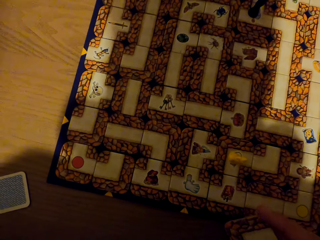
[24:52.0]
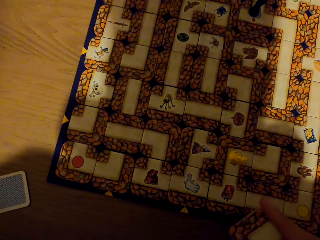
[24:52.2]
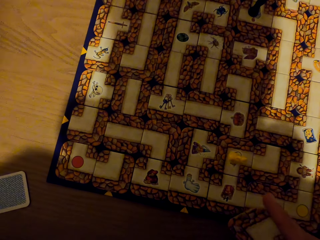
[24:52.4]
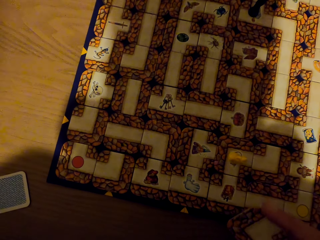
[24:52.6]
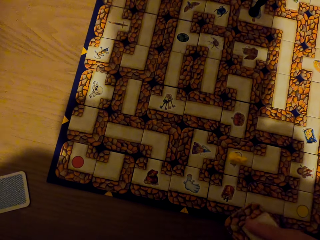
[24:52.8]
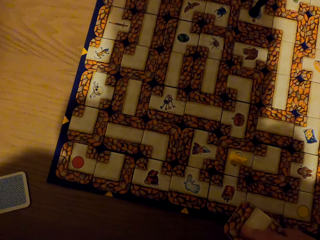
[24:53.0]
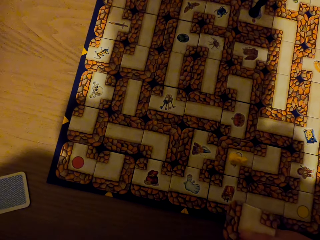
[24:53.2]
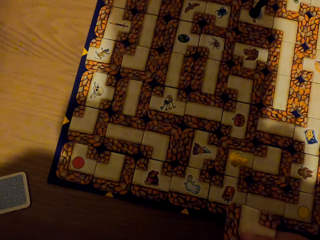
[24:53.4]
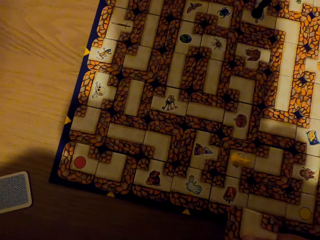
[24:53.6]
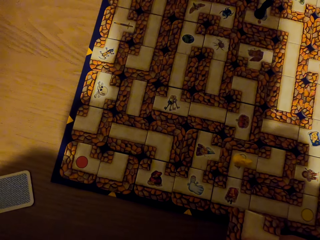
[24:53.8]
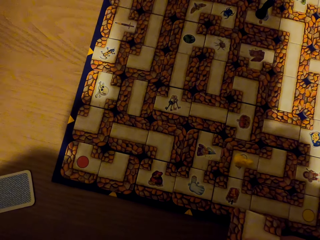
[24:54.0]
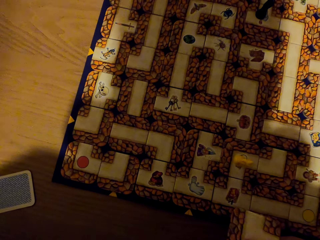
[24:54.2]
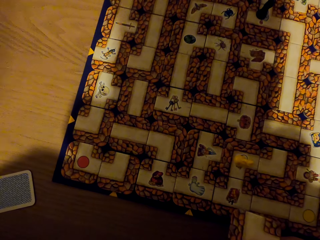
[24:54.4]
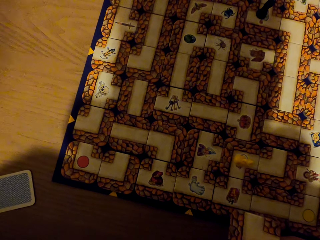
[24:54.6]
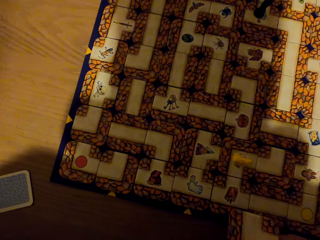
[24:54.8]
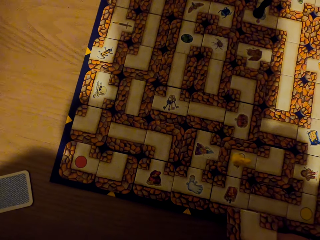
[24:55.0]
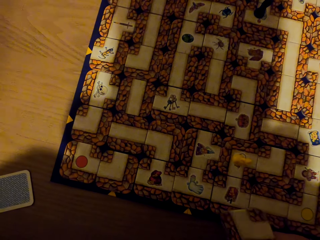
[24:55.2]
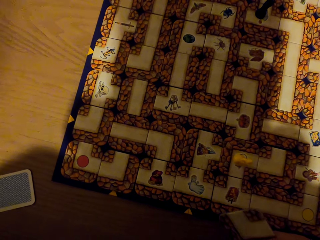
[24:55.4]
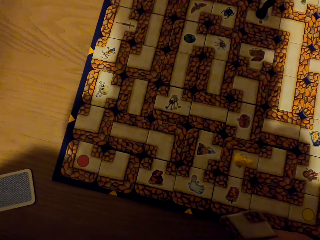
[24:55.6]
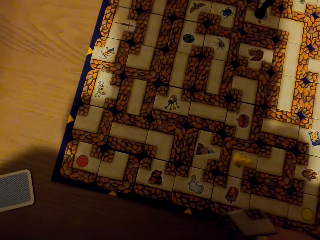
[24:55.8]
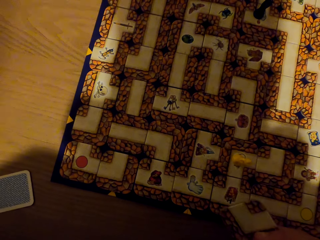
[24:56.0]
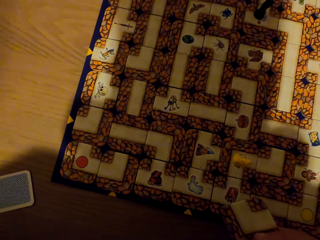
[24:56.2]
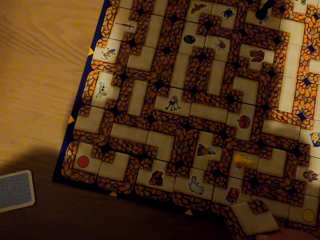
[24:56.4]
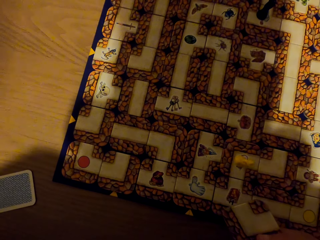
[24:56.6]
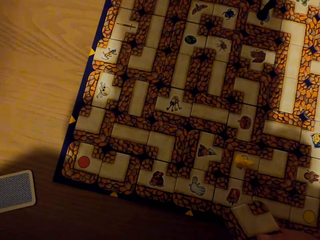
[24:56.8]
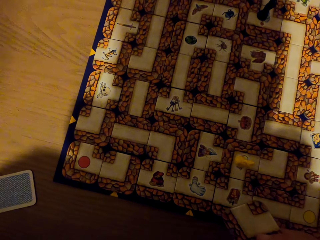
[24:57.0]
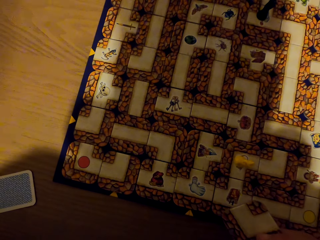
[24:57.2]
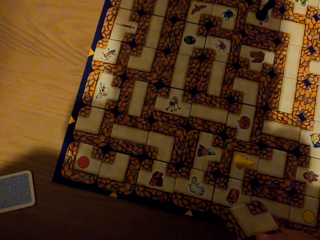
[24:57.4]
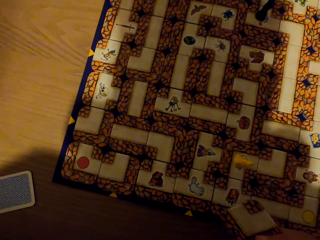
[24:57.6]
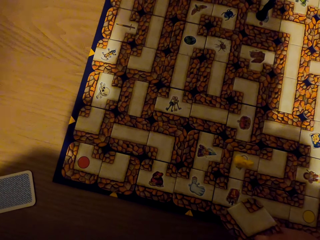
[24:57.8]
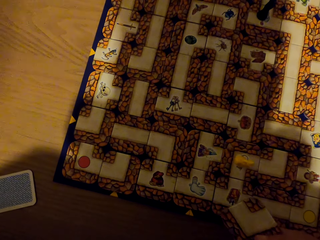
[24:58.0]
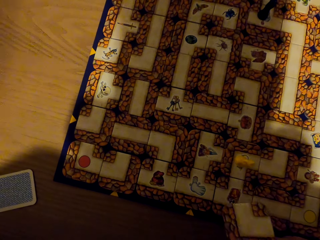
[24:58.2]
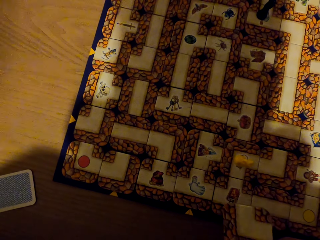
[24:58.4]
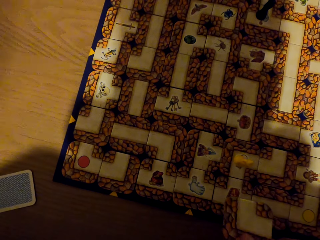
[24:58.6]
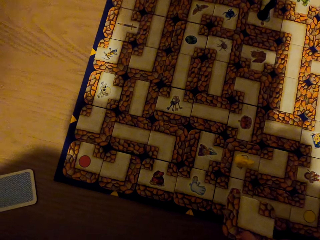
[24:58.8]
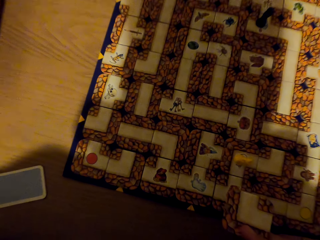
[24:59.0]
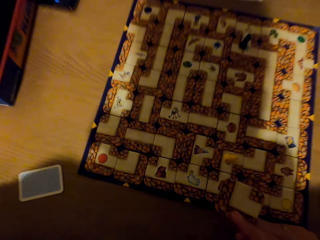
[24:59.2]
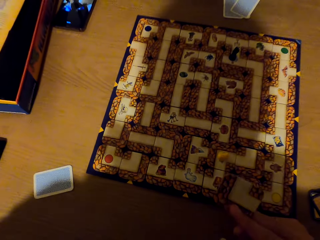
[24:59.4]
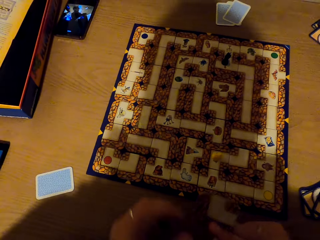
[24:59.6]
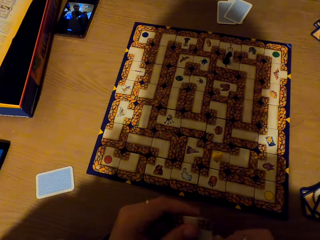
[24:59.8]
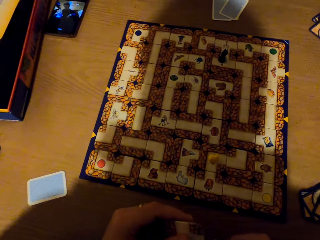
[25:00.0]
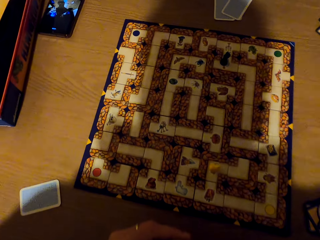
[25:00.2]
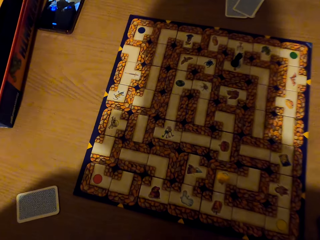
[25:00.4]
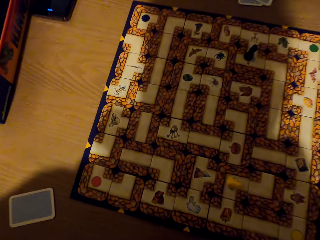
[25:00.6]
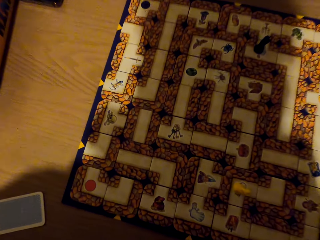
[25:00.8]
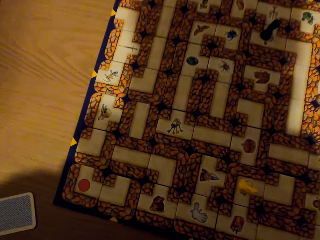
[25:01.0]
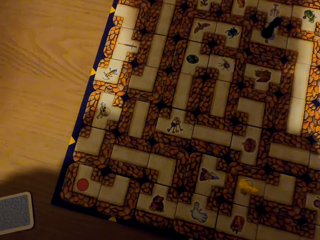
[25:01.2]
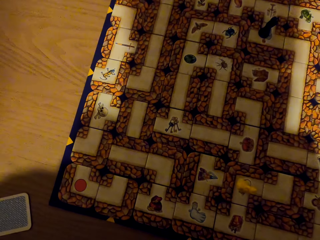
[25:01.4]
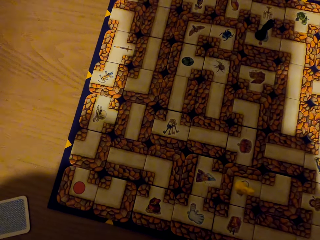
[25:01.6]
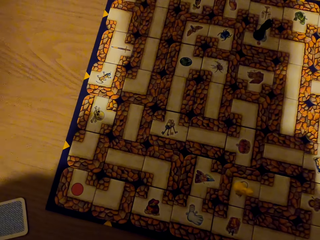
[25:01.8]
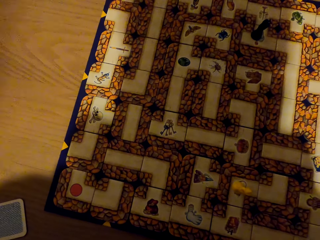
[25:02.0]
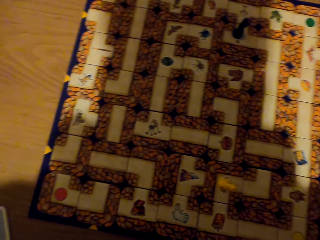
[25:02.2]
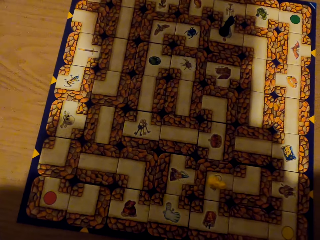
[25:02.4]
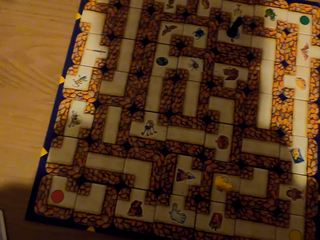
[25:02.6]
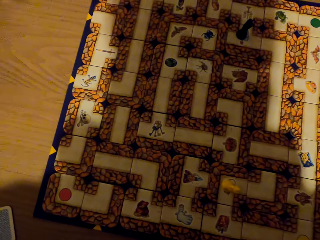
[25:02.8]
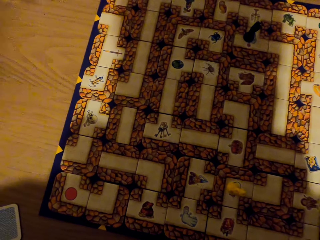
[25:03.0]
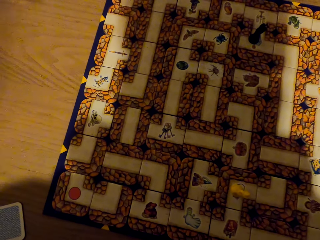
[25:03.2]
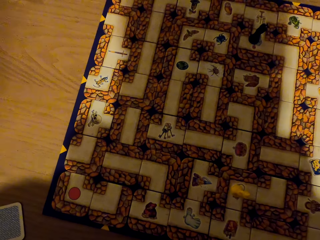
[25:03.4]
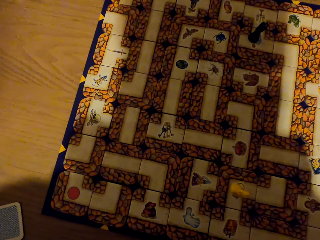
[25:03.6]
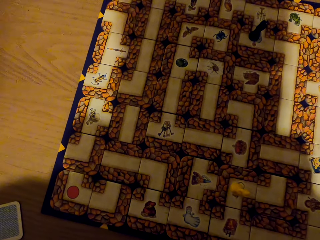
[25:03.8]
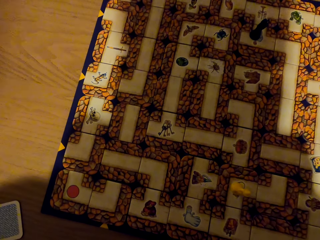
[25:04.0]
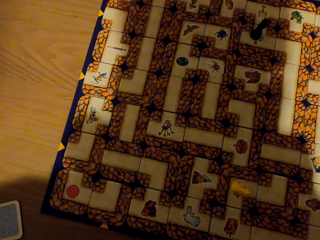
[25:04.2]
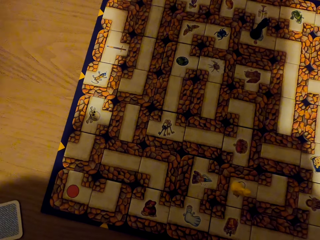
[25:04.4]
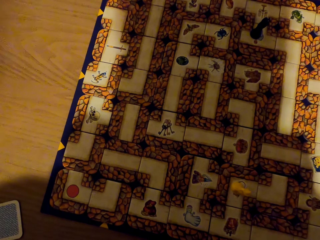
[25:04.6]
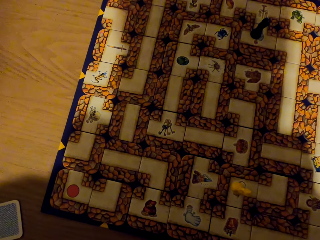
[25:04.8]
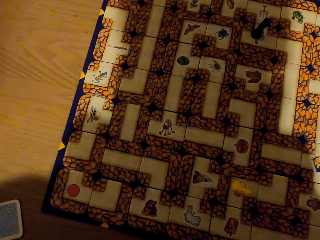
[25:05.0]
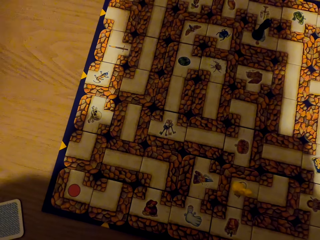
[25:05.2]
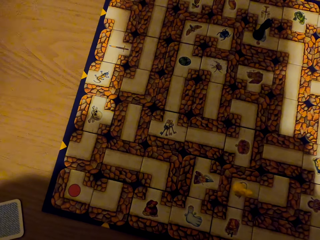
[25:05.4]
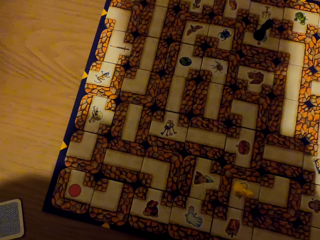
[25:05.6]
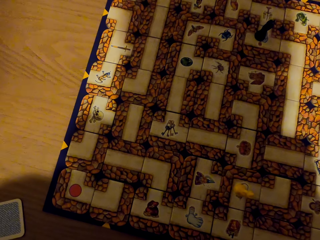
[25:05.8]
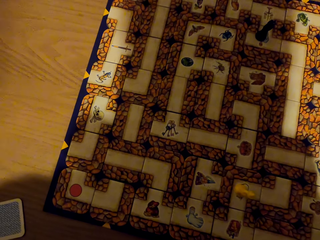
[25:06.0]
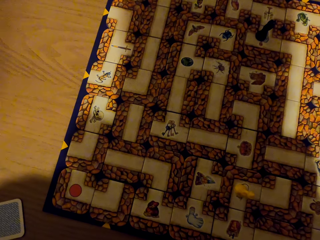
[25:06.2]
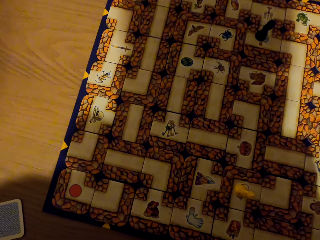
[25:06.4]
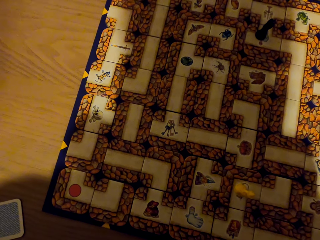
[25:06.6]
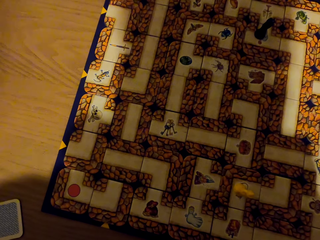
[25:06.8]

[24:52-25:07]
The camera wearer holds a chess card. They look around.

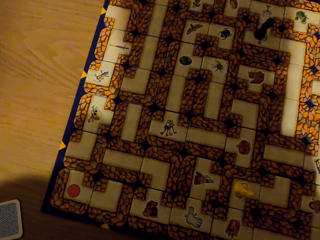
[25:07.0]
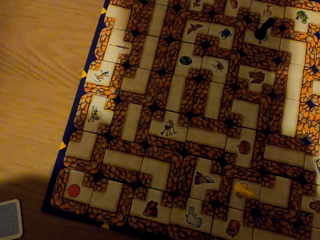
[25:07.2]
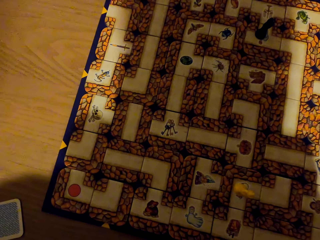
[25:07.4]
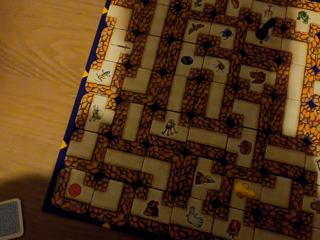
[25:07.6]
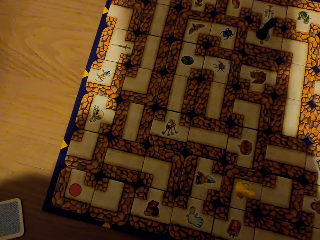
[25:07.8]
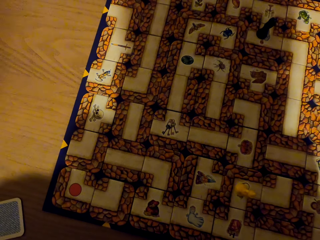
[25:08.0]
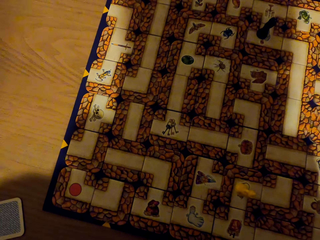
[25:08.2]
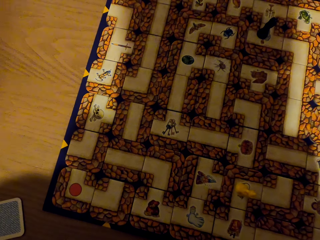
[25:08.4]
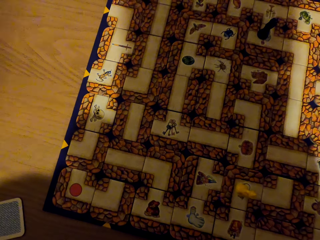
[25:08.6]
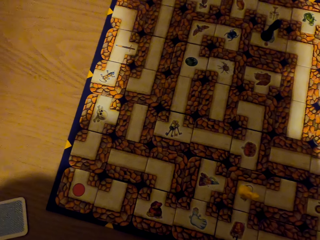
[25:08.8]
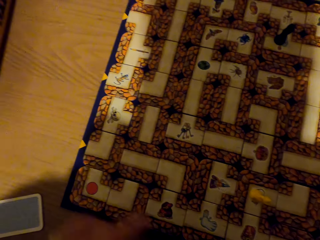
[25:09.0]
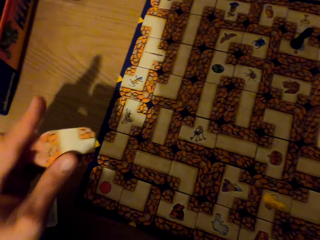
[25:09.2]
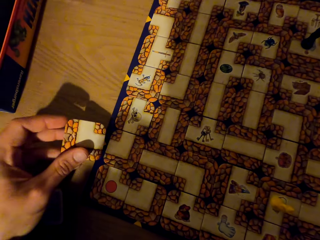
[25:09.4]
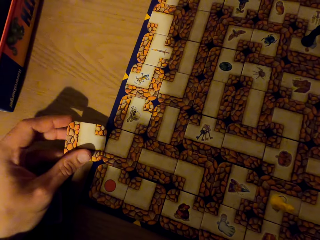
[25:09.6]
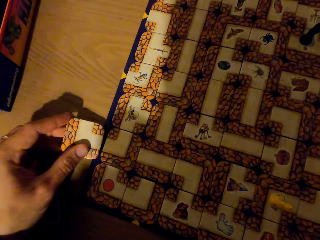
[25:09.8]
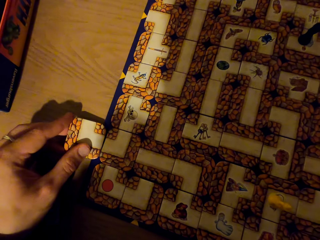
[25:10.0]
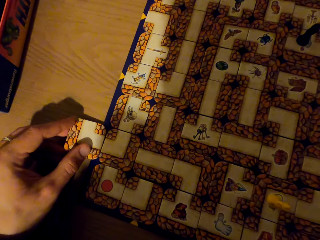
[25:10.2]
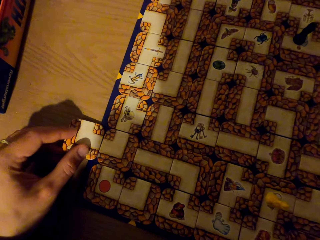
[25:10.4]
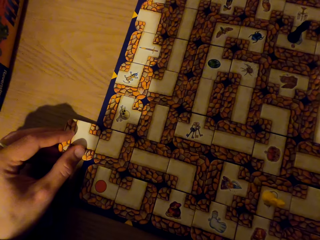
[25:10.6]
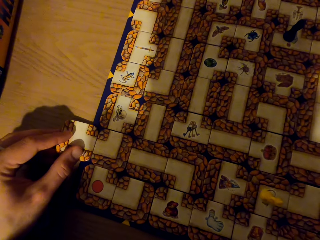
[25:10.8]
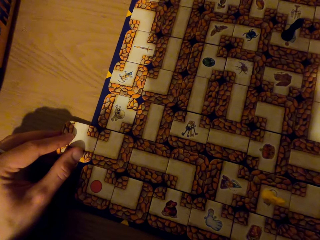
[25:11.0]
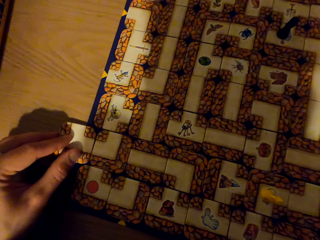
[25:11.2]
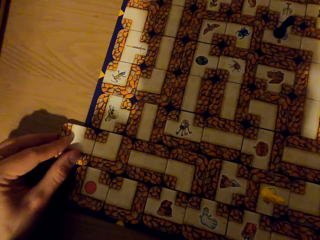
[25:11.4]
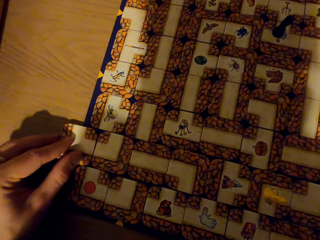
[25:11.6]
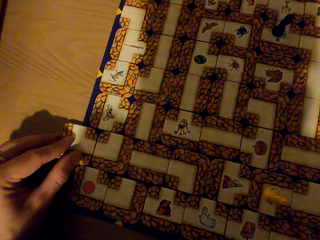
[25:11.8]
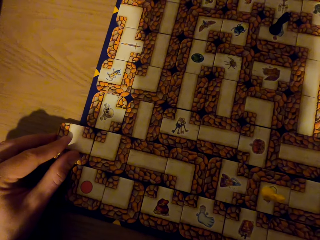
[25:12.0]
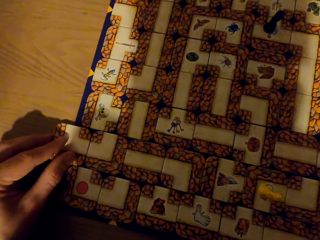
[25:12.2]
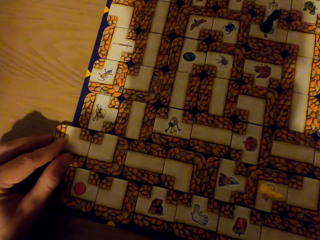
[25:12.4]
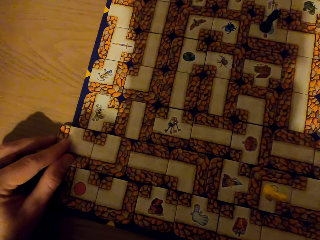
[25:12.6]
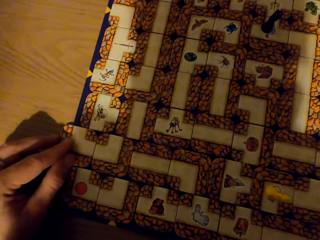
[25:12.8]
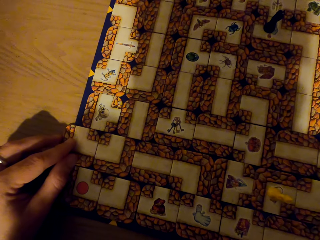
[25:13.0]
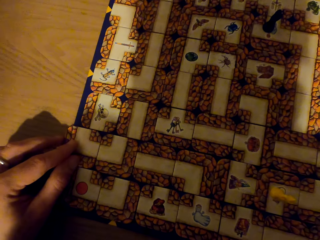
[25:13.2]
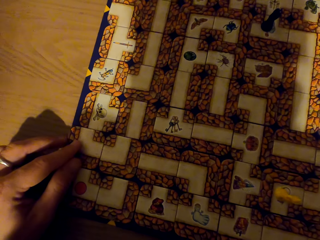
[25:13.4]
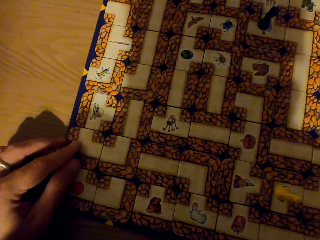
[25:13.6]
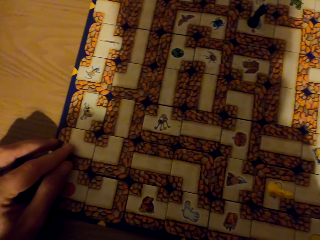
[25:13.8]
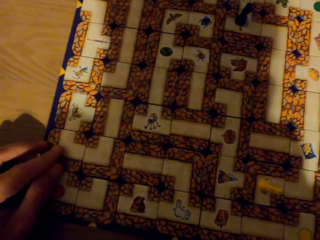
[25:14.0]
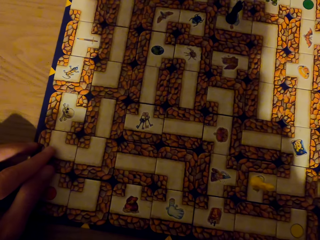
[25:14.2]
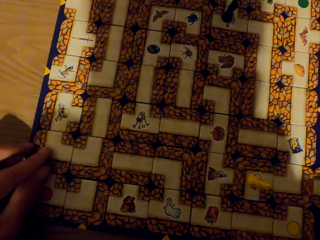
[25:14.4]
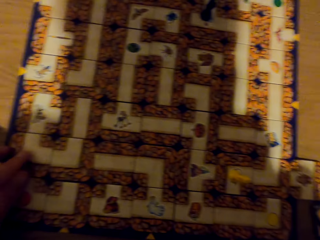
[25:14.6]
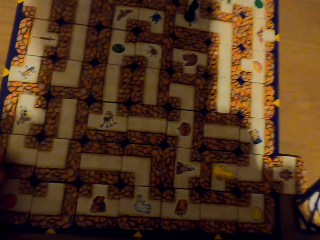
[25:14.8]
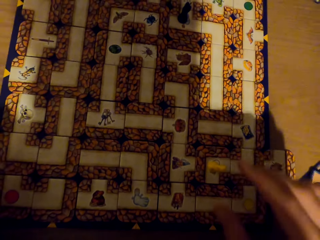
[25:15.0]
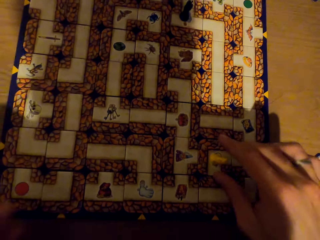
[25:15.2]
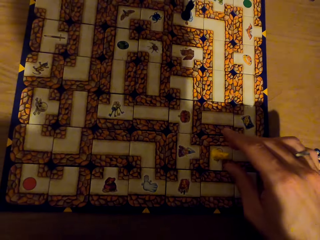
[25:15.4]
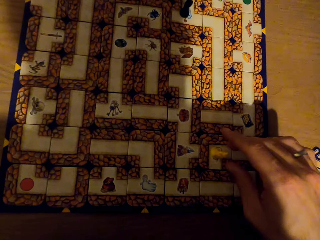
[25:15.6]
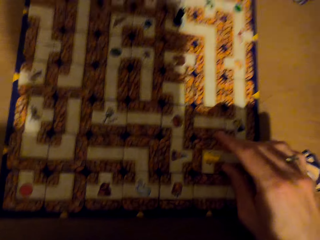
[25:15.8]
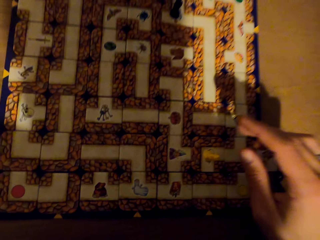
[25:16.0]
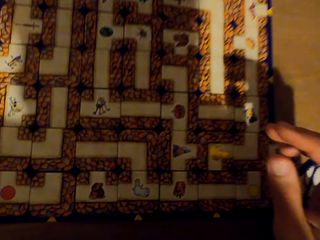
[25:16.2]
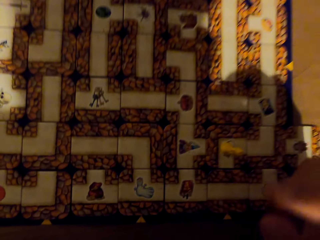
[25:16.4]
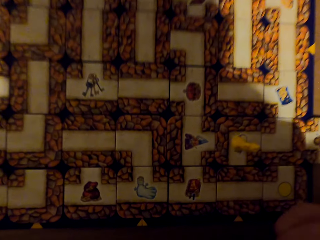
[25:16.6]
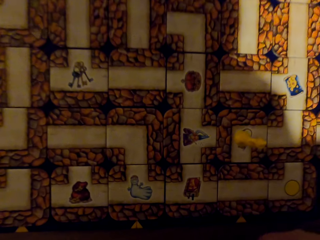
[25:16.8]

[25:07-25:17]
The camera wearer fixes the card on the labyrinth board with the left hand. They play a chess game.
